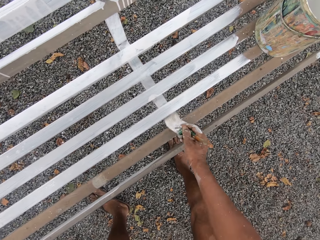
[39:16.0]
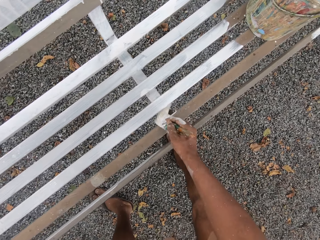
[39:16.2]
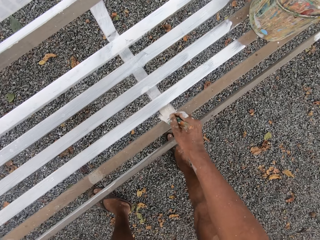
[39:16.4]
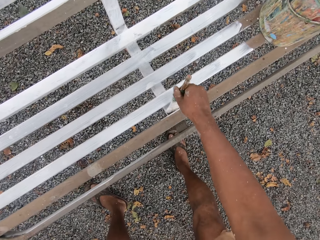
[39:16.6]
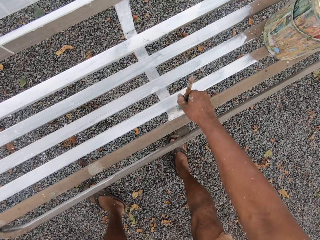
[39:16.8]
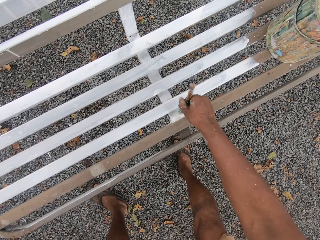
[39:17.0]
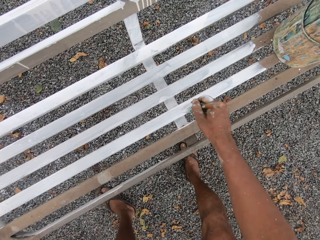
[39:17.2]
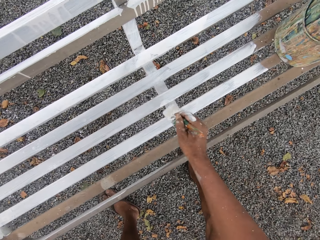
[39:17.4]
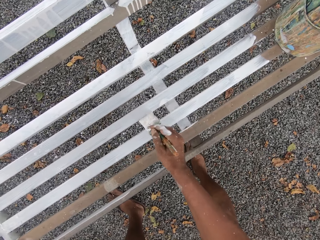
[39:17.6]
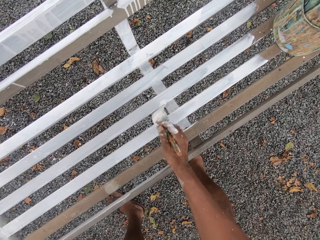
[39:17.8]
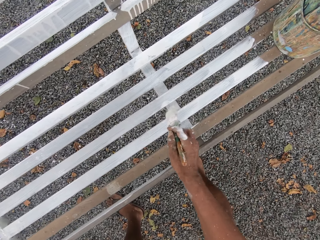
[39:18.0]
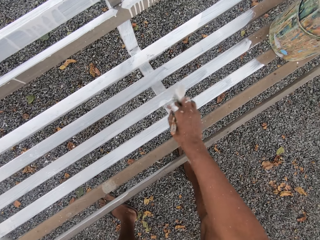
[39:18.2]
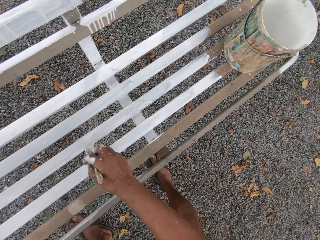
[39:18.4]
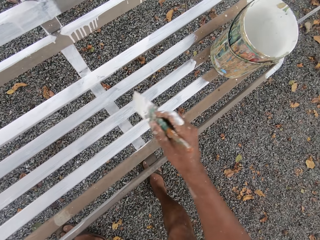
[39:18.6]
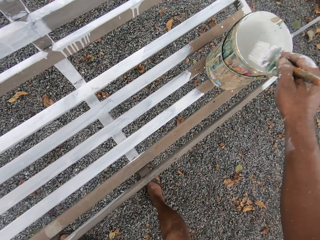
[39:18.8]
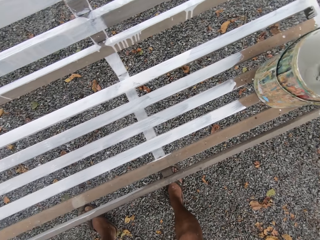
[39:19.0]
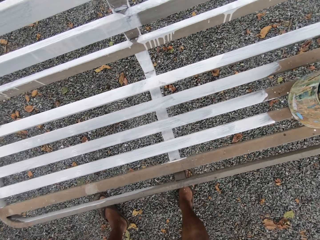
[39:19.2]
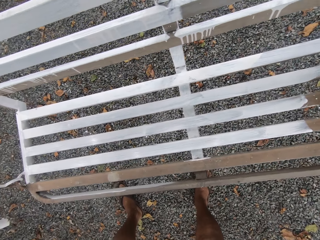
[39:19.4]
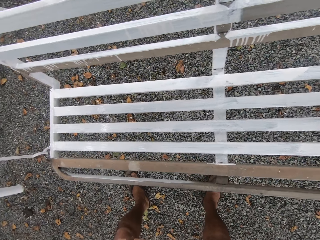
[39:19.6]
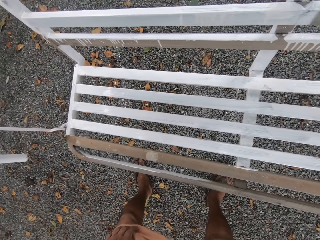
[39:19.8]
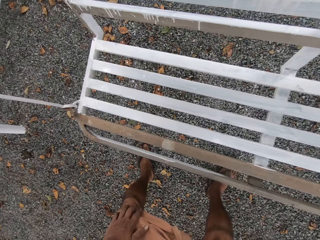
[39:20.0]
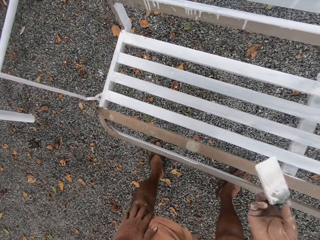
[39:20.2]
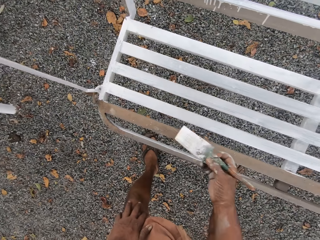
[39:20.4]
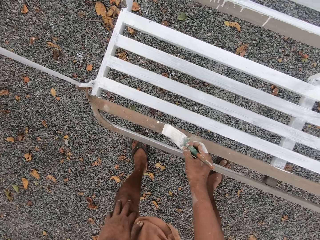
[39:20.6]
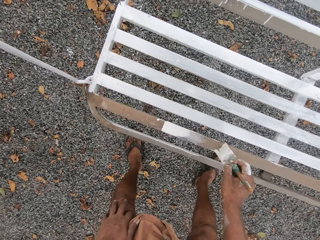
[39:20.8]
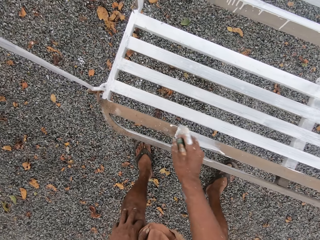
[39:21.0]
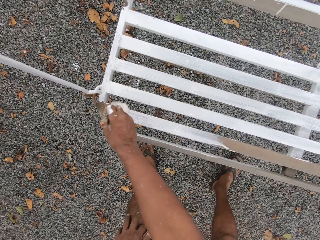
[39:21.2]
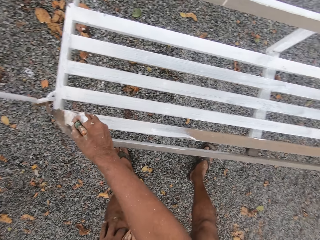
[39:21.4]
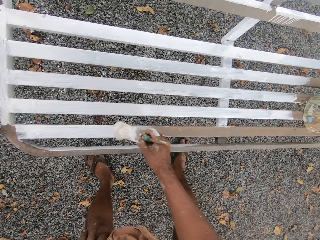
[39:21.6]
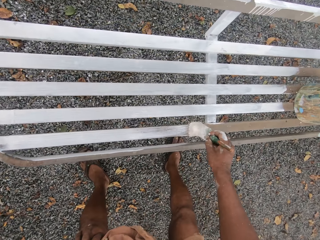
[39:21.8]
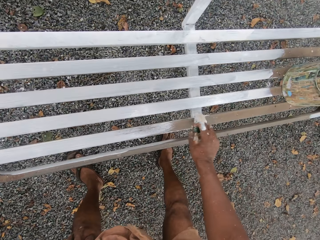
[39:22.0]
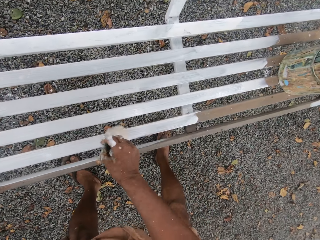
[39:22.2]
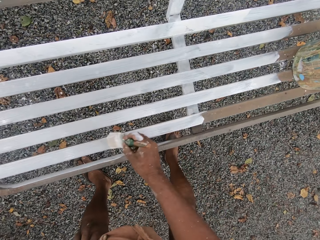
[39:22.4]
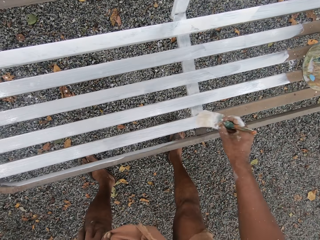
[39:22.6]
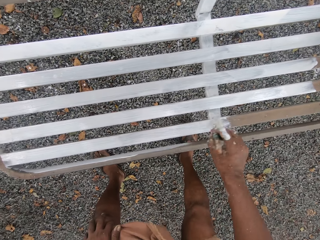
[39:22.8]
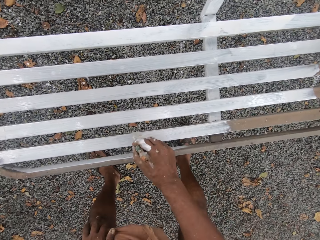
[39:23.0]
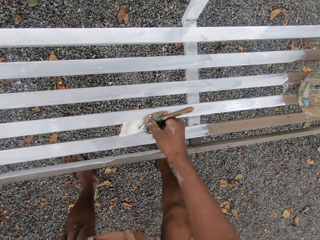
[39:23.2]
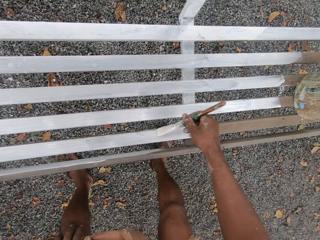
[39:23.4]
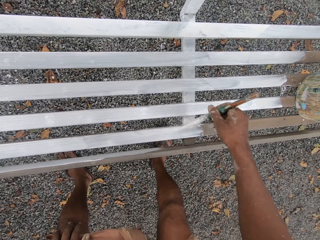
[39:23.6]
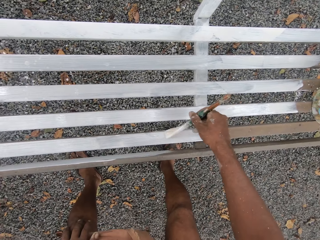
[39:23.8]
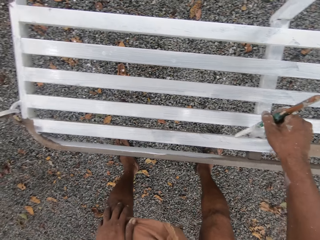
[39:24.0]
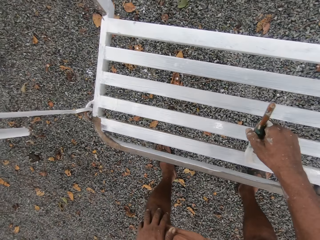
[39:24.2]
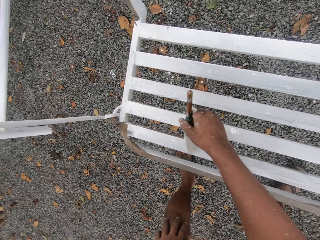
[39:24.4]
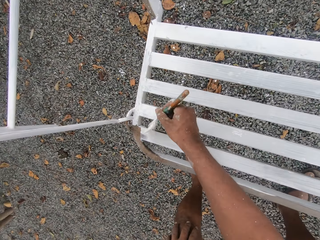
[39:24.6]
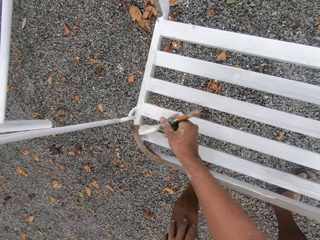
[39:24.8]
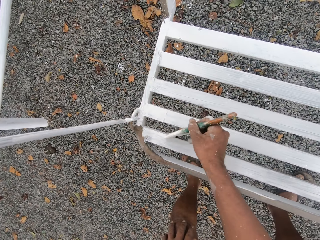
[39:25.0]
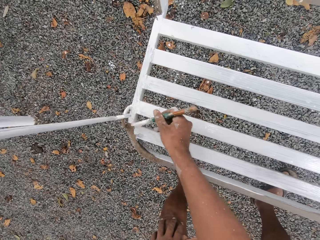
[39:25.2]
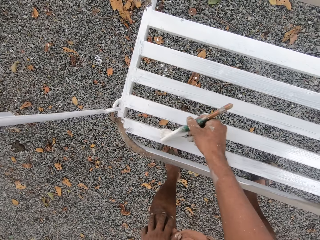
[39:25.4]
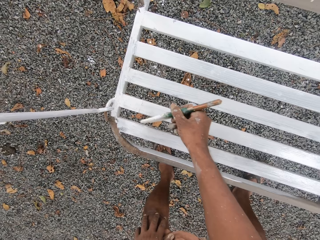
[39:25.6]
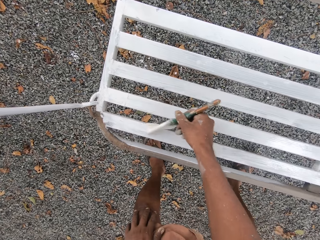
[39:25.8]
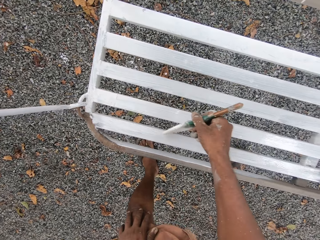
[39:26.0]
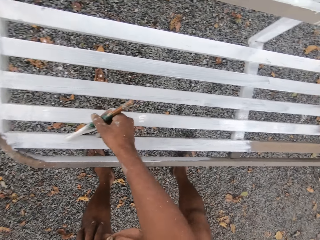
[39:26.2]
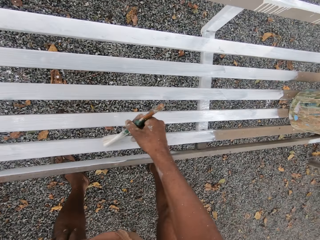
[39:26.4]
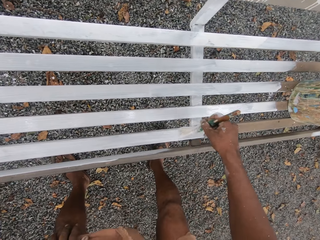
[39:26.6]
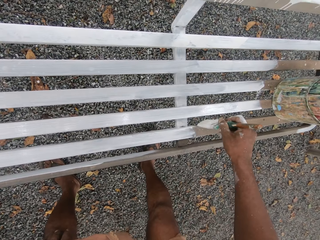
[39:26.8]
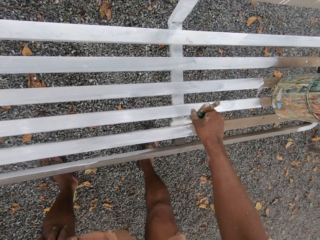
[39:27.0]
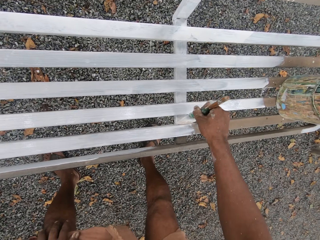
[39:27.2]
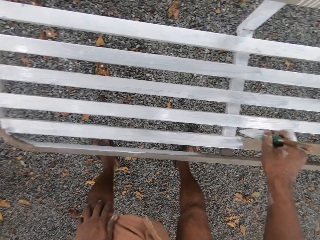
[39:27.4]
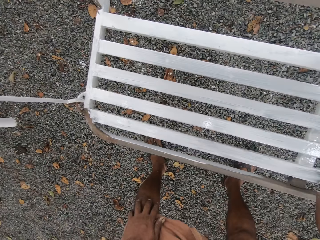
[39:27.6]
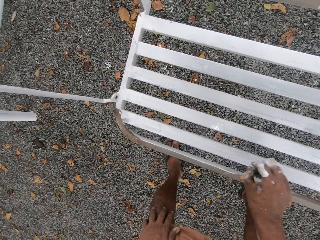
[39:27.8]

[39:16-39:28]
The camera wearer dips the paintbrush into the paint can. They paint the swing chair with the paintbrush.

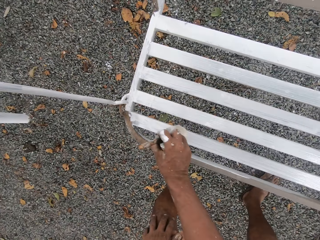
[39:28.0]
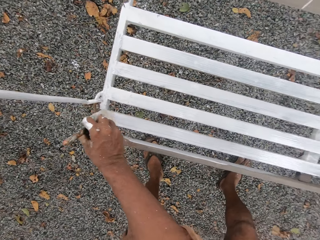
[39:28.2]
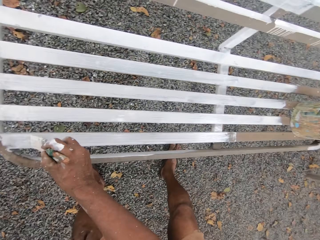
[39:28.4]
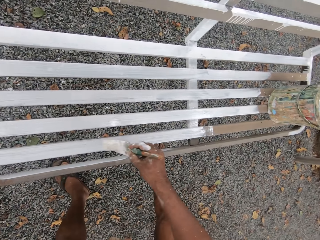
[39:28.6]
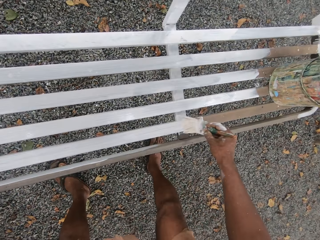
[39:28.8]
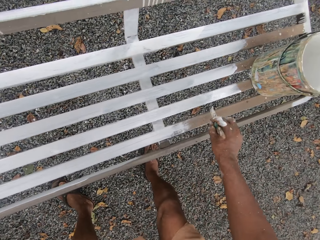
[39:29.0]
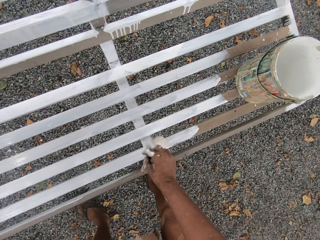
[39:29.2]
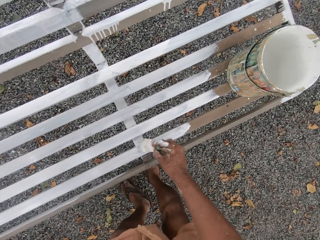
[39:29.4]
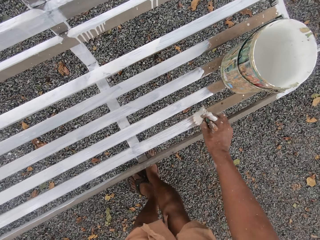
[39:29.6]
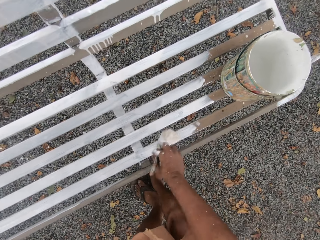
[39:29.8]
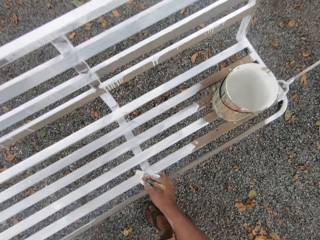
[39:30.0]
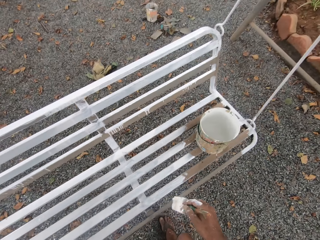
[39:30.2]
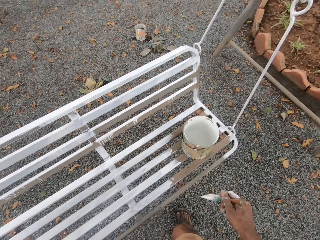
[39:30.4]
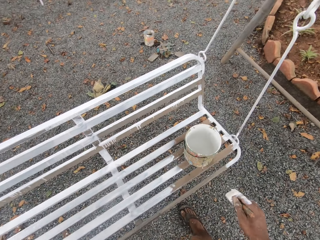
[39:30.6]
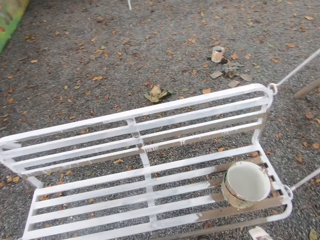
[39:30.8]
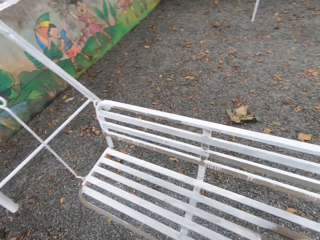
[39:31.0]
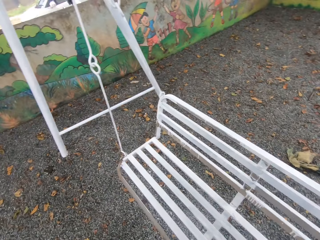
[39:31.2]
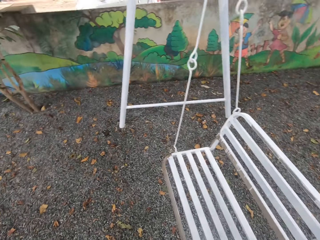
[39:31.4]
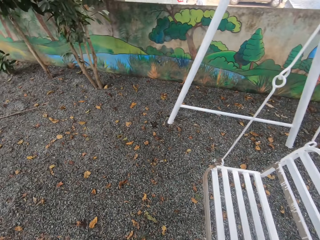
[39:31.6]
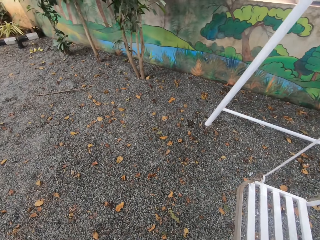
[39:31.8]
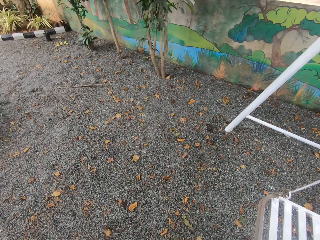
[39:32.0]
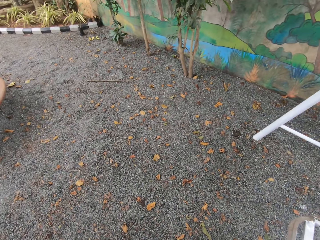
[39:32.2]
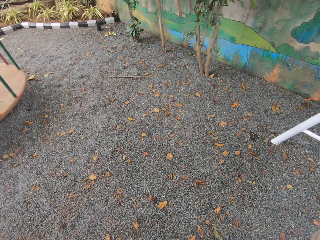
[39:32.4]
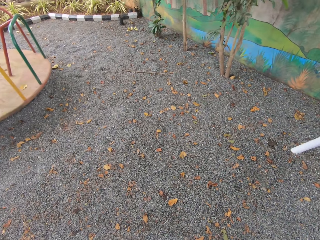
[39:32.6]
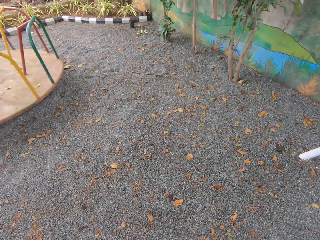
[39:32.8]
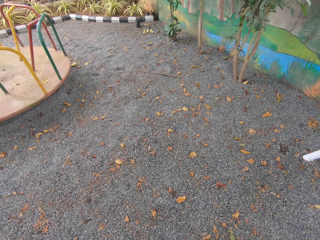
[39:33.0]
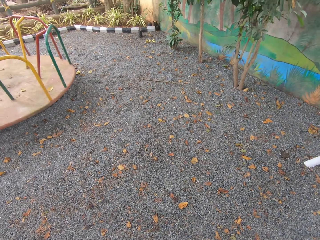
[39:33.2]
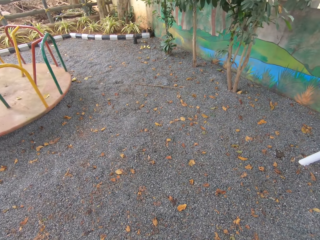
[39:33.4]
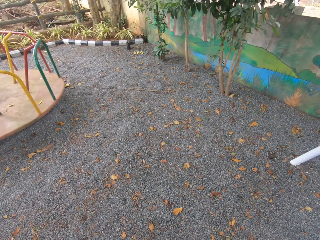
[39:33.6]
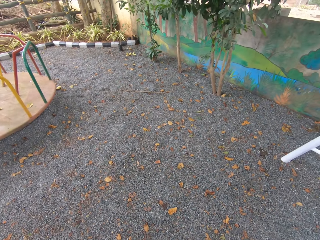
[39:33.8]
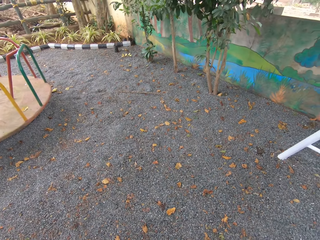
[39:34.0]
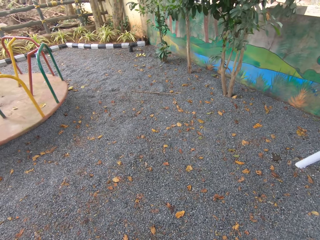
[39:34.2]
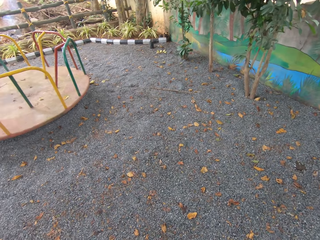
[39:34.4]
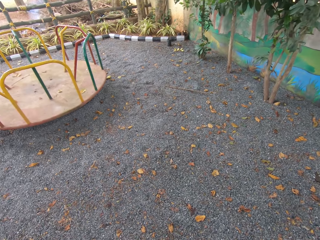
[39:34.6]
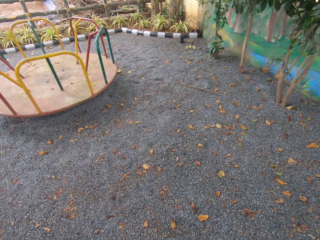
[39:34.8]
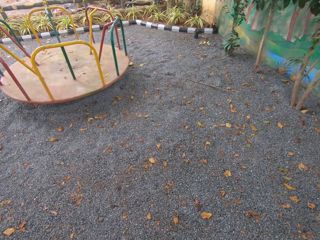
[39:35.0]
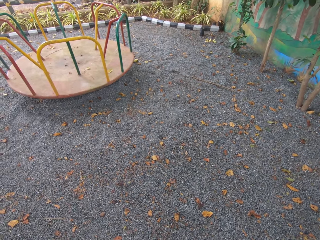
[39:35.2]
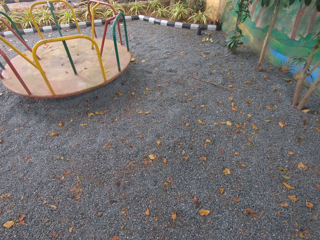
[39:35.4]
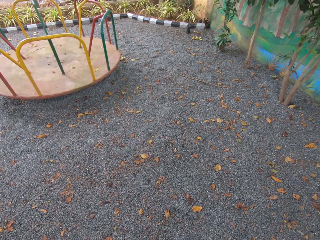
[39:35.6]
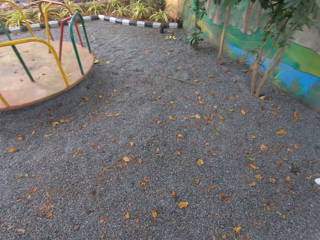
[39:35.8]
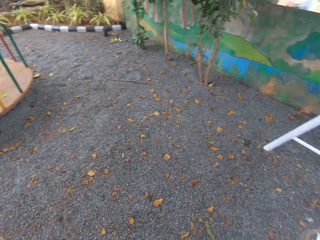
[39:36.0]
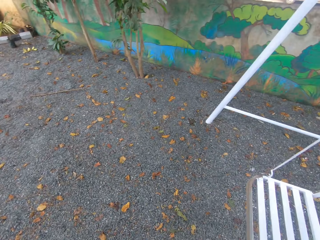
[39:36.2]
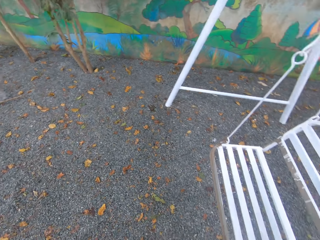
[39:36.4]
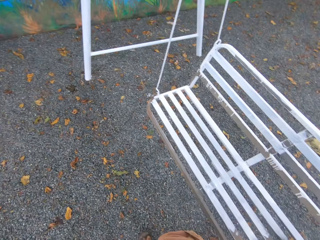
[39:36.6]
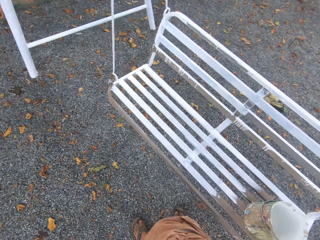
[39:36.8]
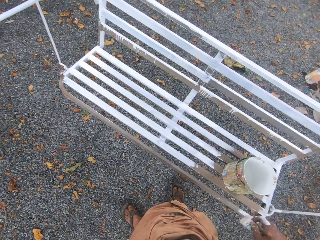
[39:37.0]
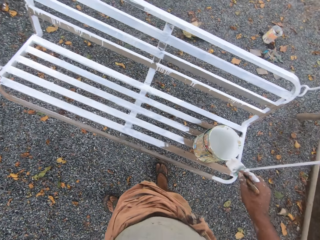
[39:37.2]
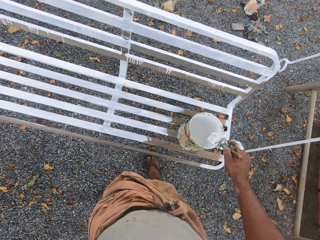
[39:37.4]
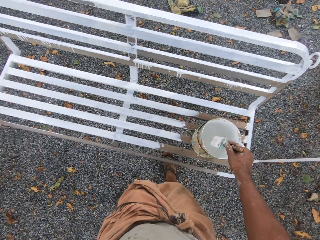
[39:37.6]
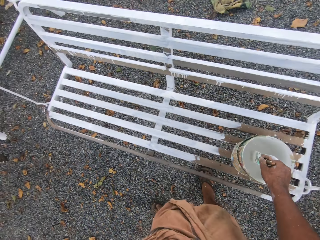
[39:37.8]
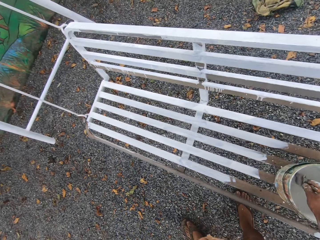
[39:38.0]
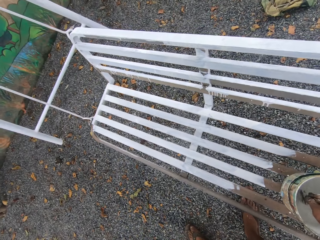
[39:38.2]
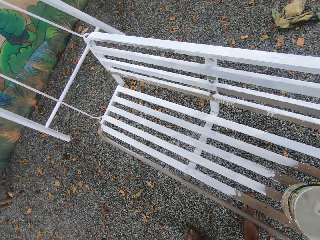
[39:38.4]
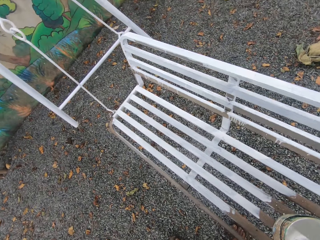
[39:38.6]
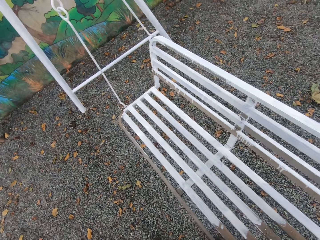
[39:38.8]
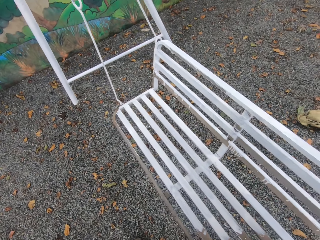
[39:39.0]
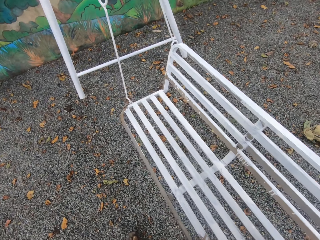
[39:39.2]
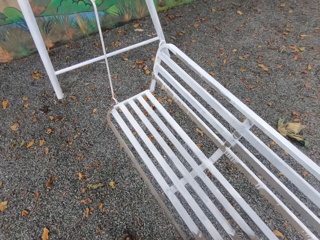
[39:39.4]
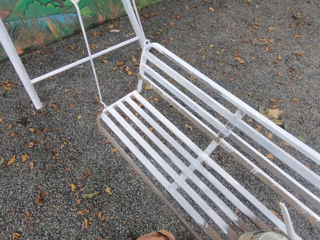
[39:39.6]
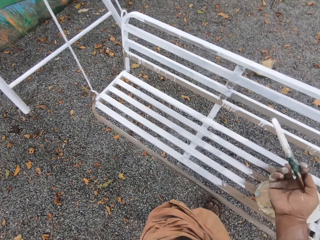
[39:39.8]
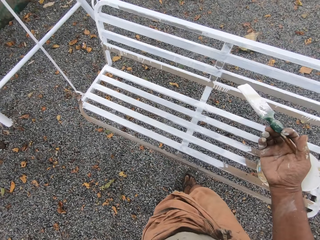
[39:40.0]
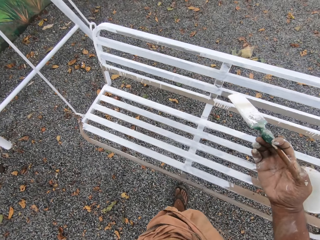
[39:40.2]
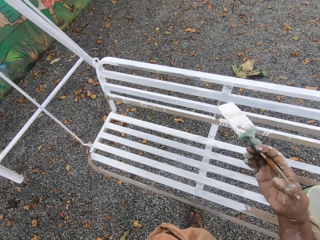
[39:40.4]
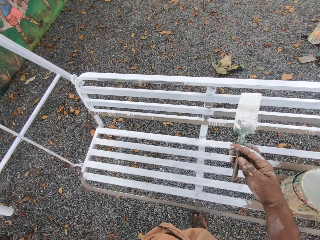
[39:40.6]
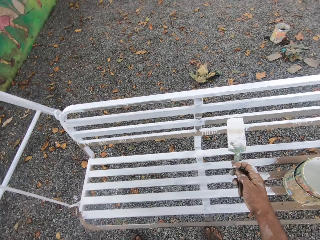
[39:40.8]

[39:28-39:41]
The camera wearer walks around the compound. They dip the paintbrush into the paint can on the swing set.
